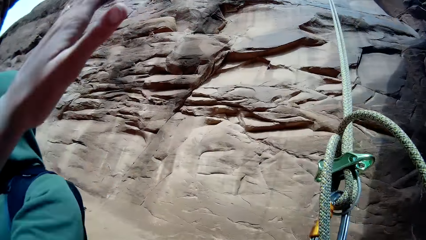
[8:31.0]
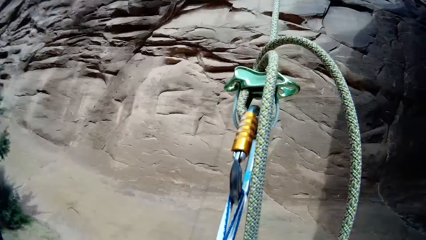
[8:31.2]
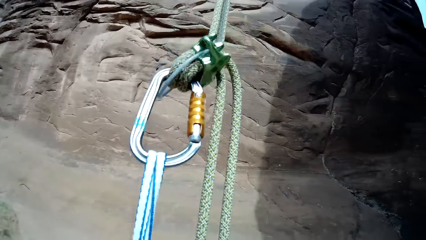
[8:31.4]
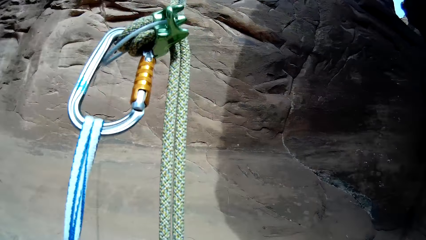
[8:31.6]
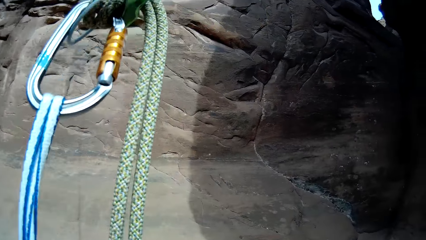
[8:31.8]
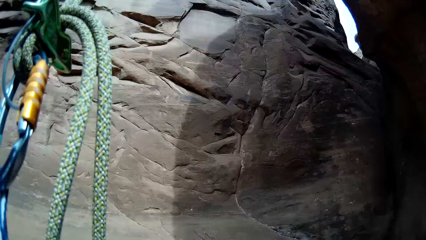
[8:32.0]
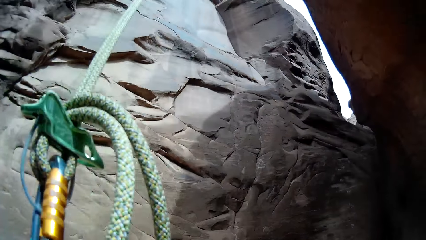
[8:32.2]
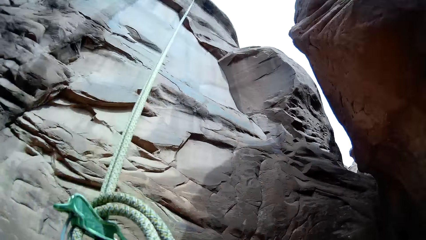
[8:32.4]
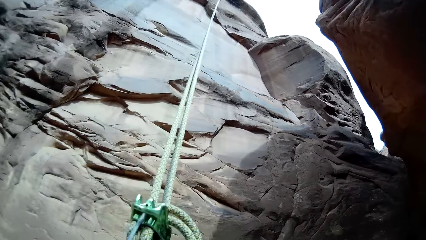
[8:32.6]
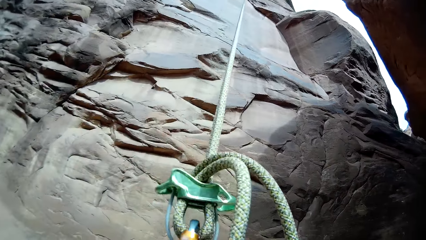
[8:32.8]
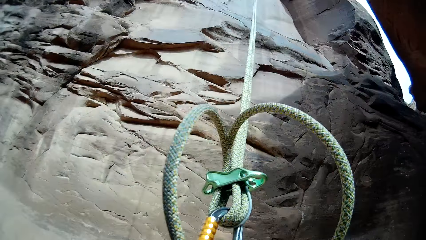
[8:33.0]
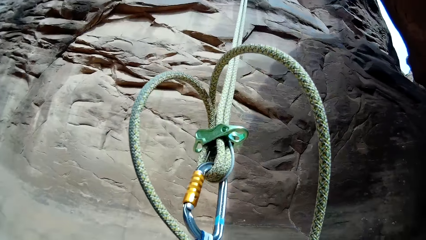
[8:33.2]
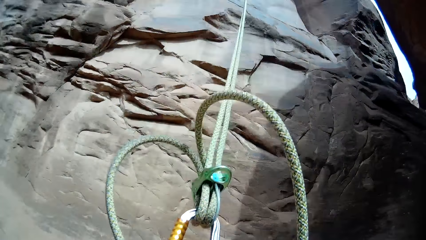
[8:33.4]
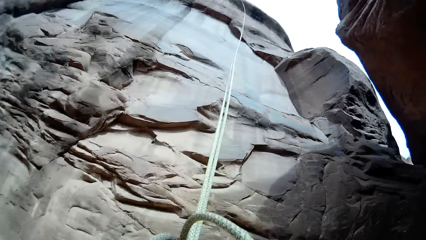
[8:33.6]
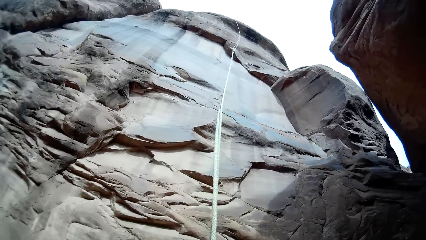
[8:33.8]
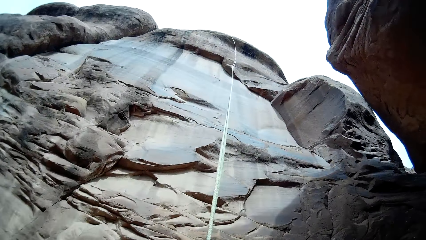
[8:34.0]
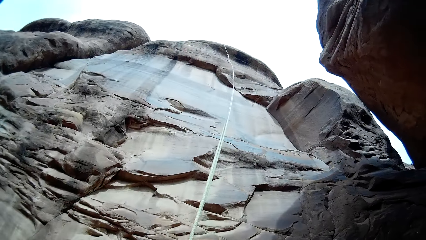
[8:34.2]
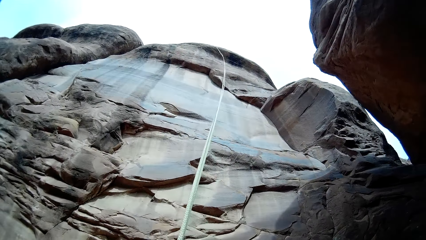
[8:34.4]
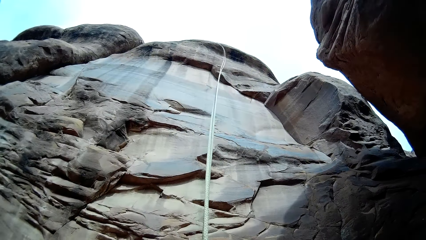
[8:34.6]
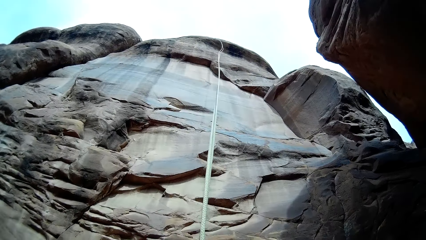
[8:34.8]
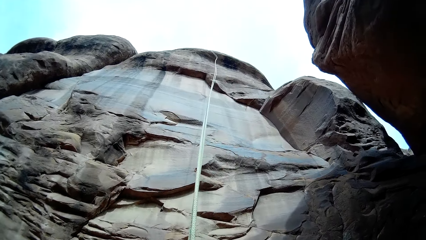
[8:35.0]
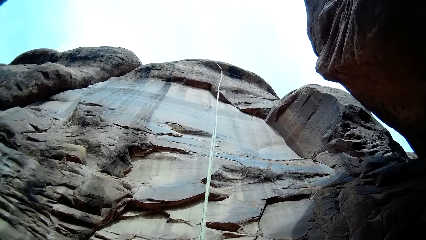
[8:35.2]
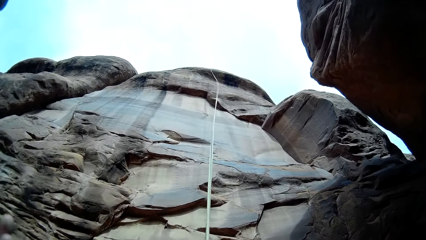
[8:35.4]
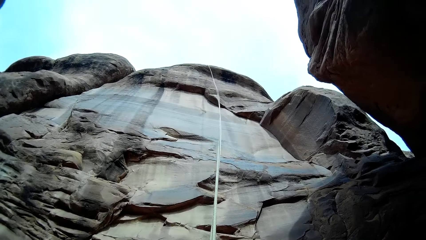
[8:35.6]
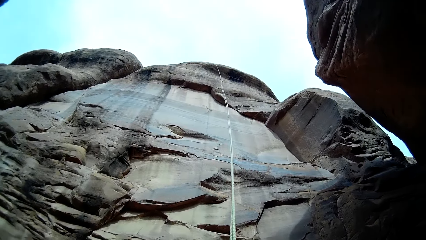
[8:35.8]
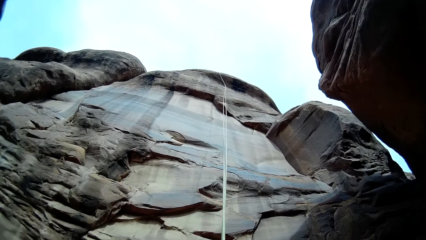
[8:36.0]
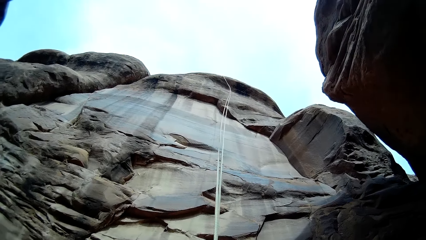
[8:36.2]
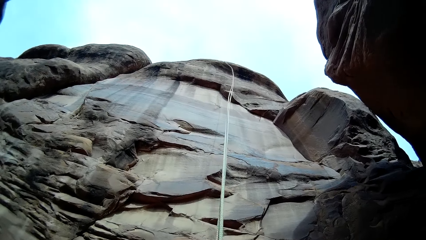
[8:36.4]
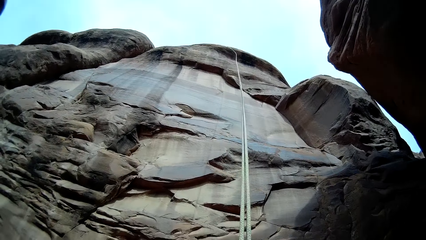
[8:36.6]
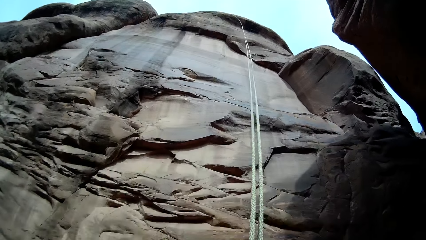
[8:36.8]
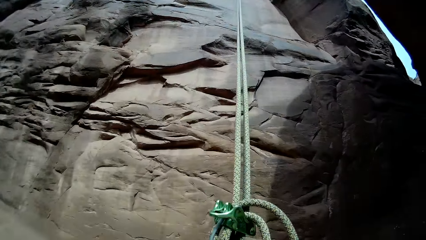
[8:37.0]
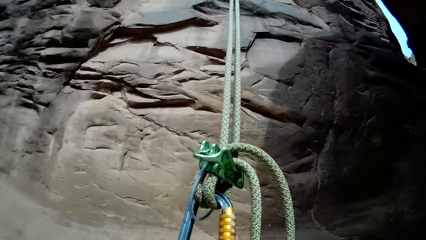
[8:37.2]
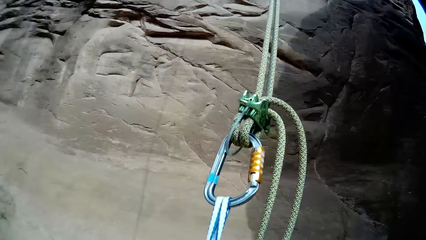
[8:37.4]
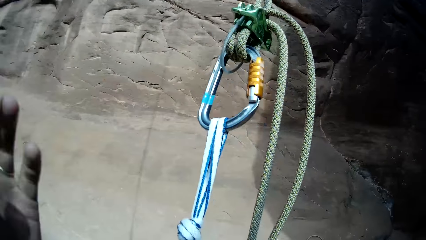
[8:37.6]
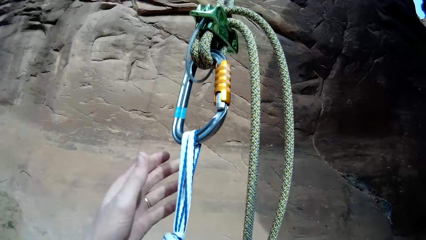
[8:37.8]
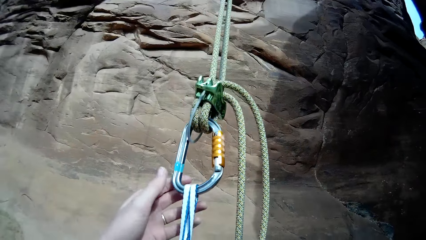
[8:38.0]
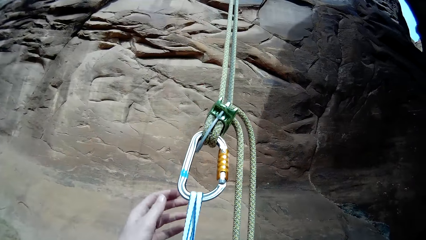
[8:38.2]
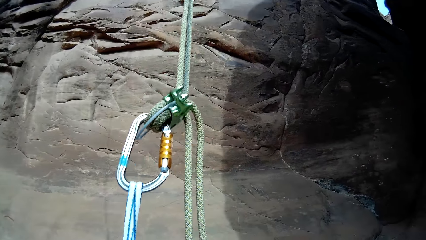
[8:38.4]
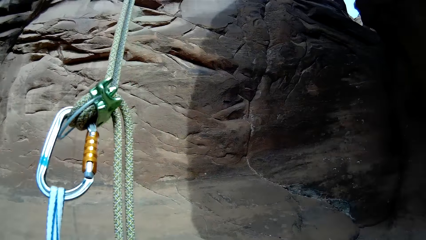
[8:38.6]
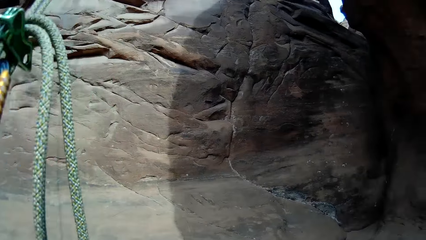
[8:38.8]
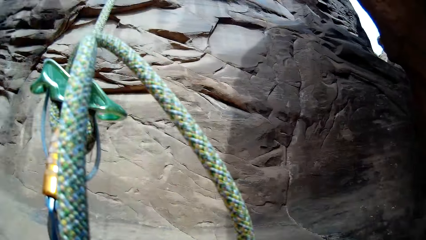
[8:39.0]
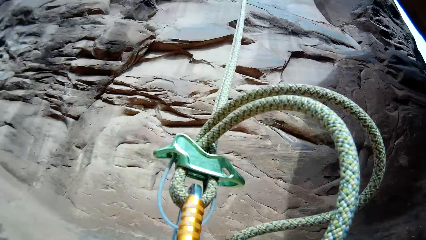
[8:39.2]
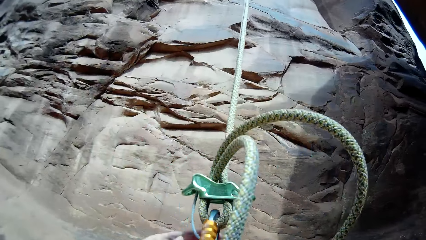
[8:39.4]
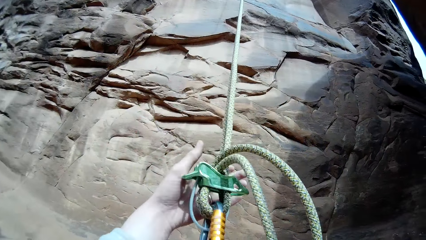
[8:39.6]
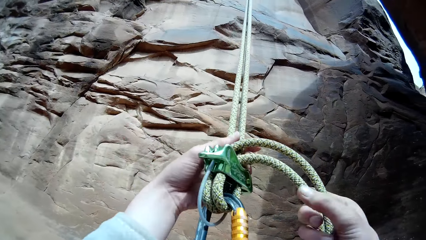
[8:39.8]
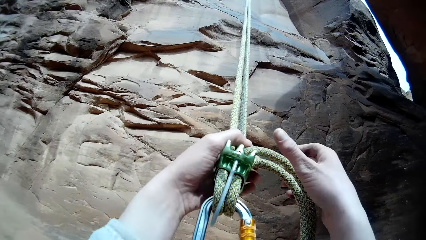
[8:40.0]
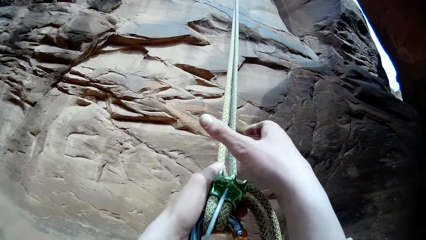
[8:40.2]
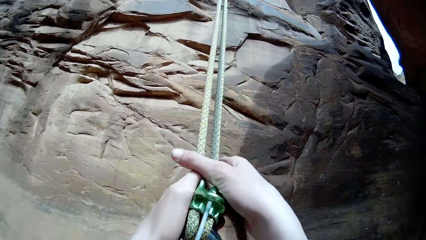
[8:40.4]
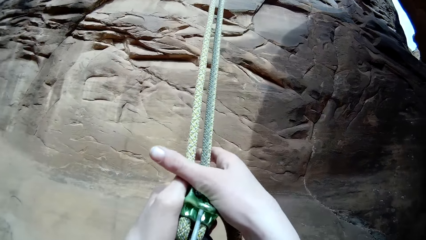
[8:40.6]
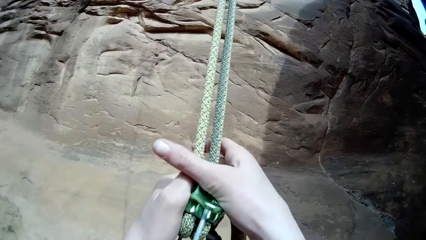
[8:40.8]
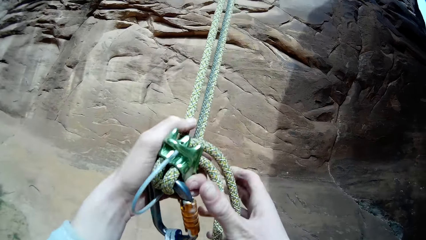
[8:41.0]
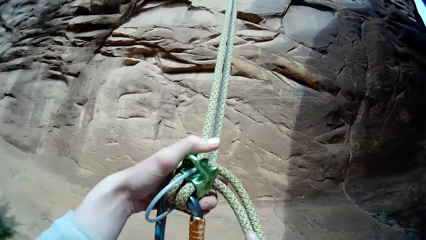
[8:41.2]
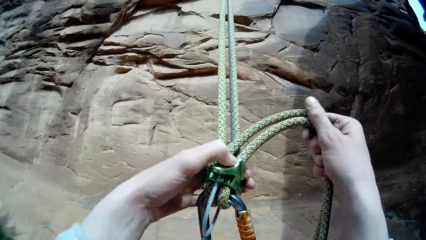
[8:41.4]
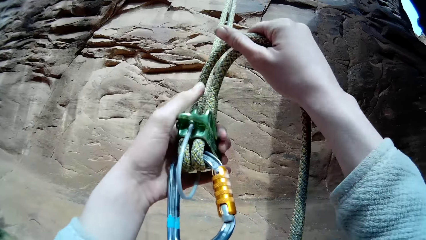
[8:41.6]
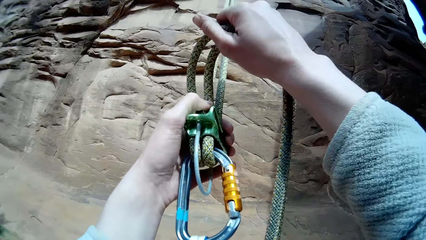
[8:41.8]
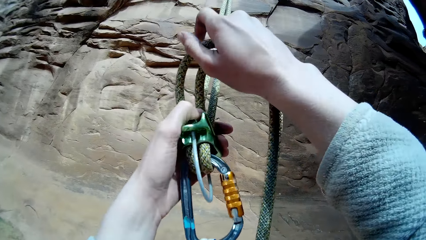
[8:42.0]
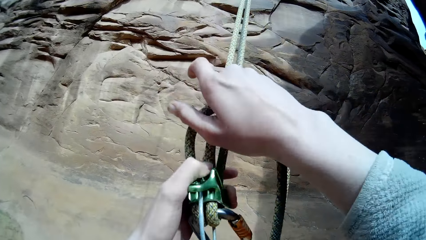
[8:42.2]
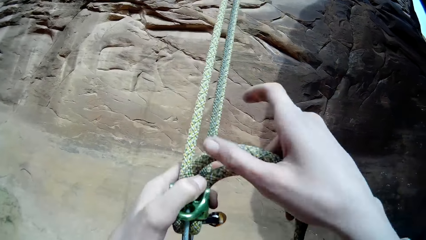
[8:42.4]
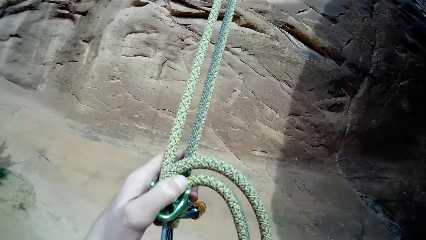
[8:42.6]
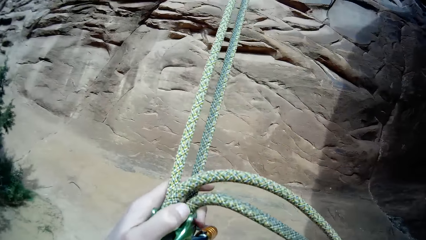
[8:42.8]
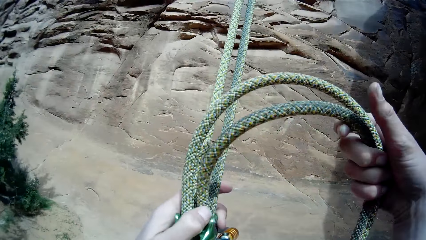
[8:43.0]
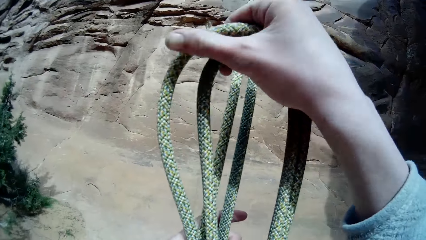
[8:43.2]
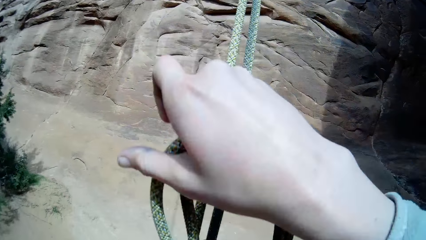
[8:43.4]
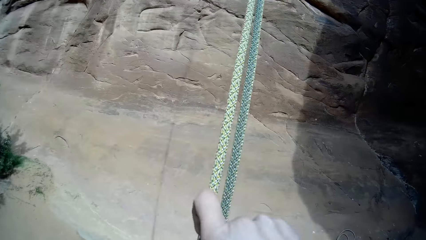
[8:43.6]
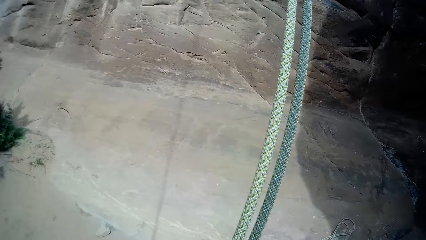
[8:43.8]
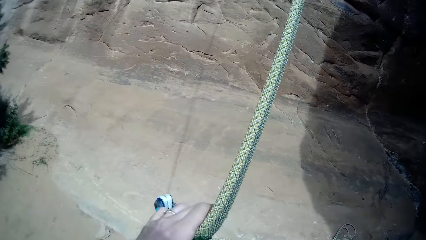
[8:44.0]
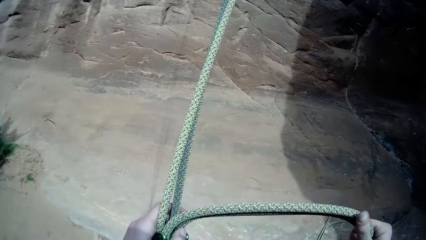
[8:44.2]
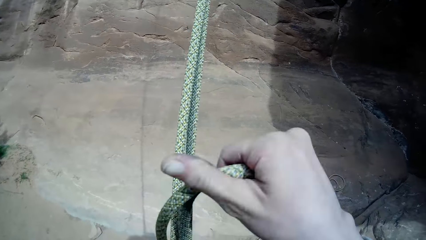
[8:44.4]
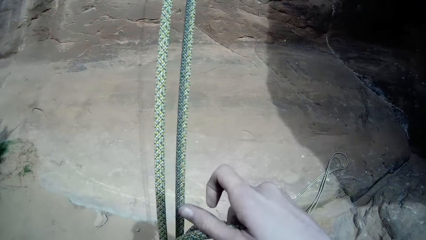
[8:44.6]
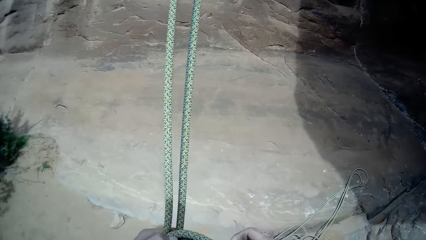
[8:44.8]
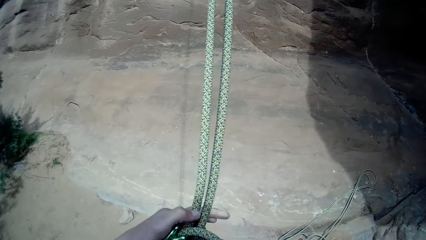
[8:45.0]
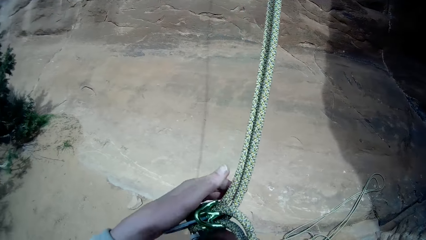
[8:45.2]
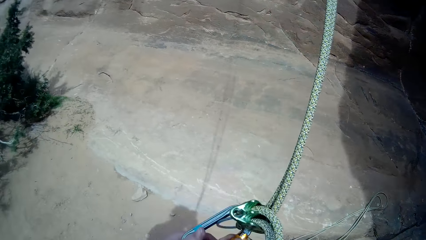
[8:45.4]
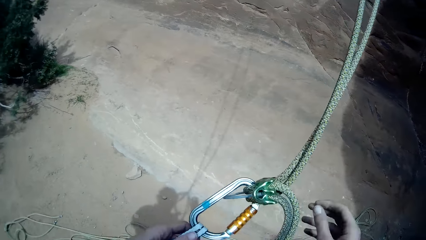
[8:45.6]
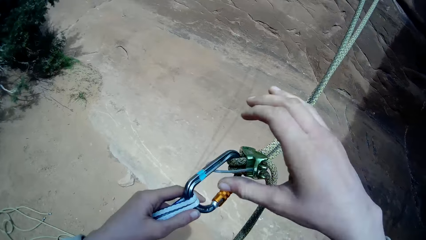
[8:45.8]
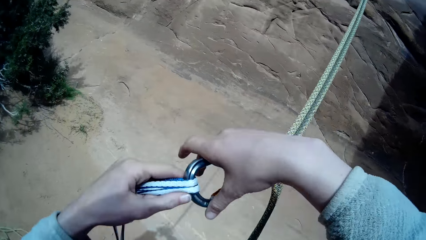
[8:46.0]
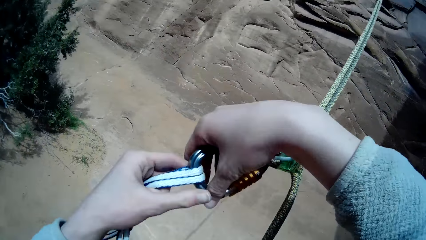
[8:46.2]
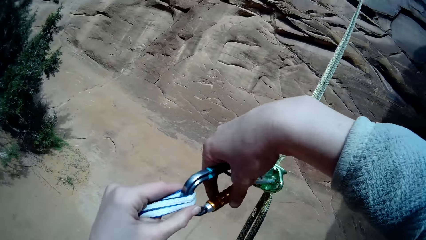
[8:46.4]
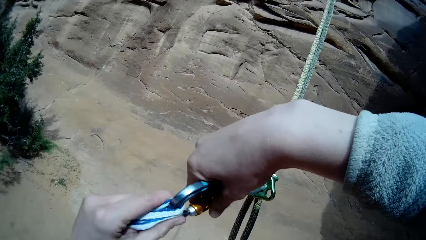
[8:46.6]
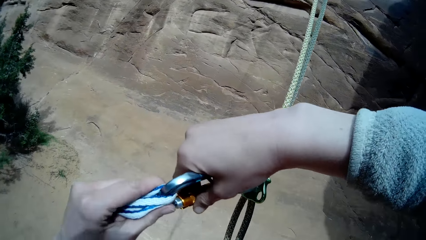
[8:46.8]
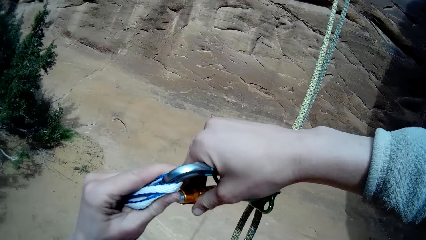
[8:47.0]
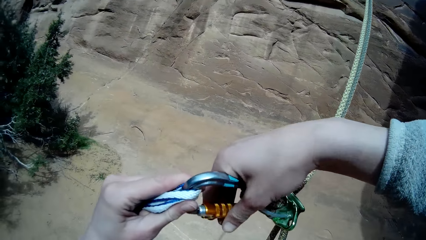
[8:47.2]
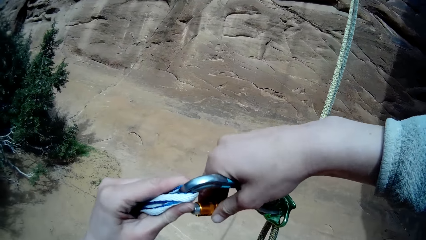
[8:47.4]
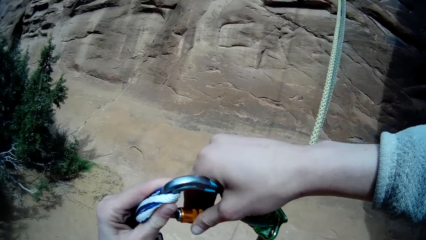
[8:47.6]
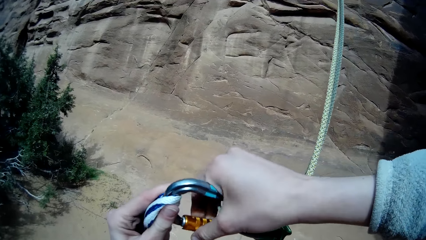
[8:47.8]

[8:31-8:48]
The camera wearer and a man slap each other's palms. The camera wearer looks up the mountain. They loosen the rappel device. They adjust the snap hook. They remove the snap hook from the rope.
